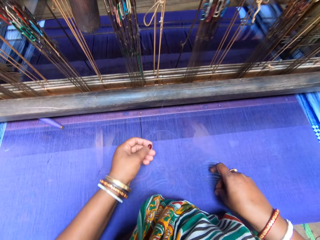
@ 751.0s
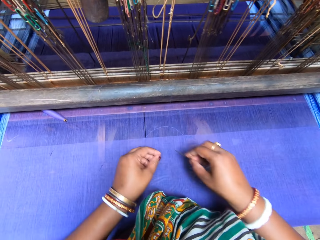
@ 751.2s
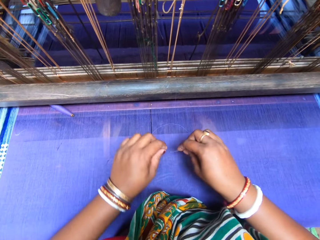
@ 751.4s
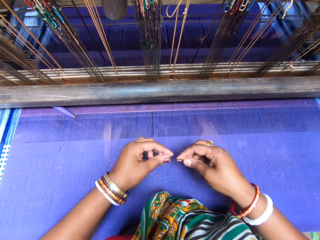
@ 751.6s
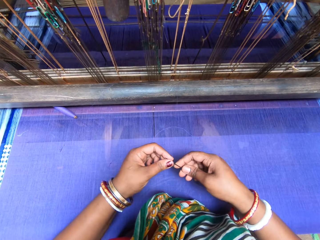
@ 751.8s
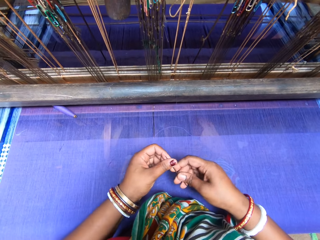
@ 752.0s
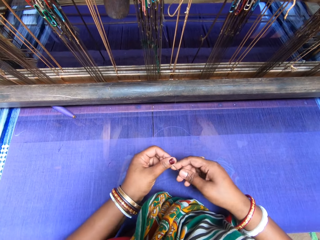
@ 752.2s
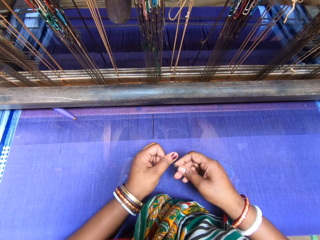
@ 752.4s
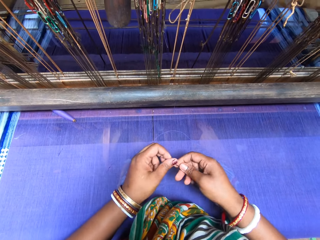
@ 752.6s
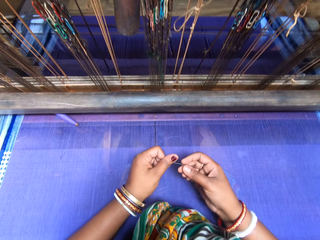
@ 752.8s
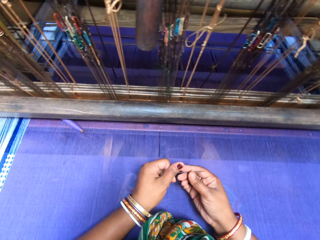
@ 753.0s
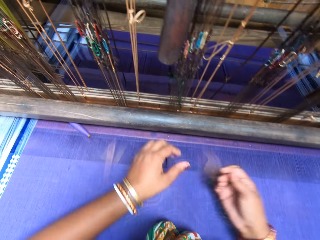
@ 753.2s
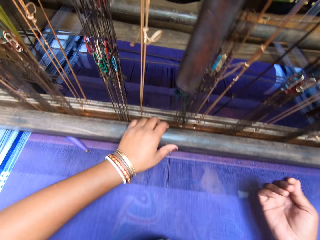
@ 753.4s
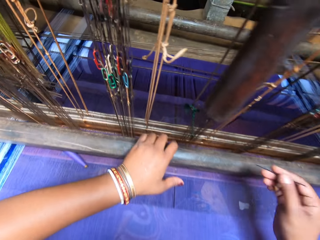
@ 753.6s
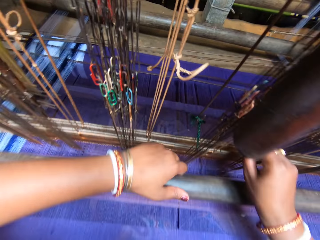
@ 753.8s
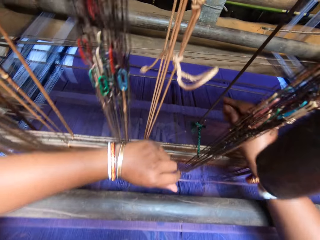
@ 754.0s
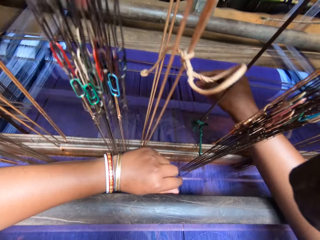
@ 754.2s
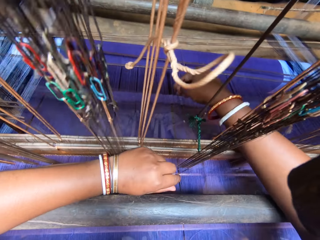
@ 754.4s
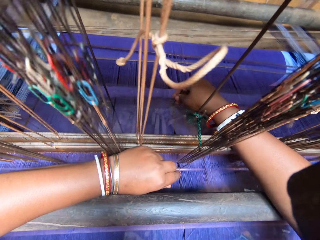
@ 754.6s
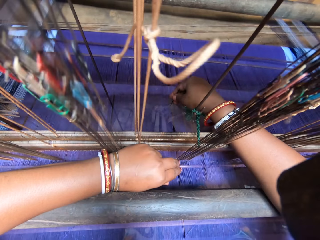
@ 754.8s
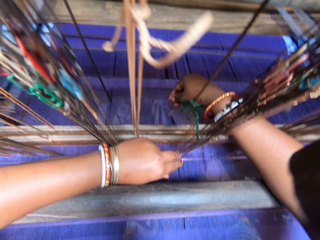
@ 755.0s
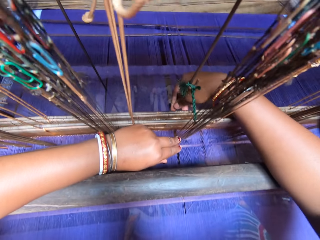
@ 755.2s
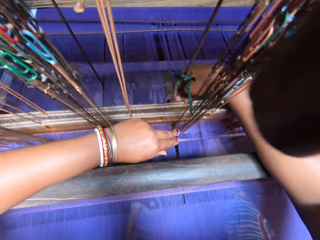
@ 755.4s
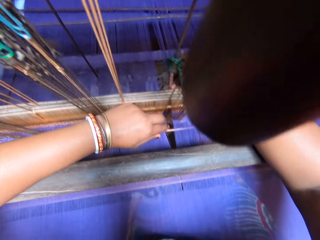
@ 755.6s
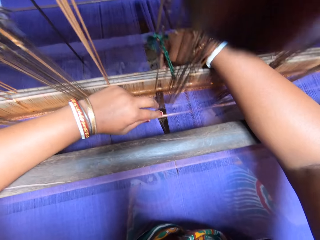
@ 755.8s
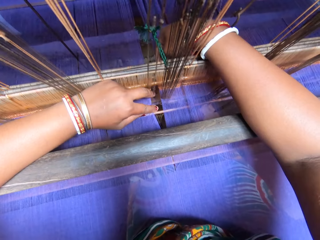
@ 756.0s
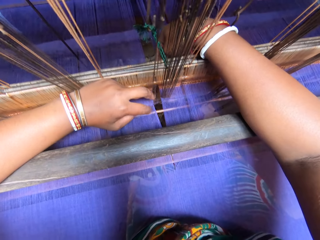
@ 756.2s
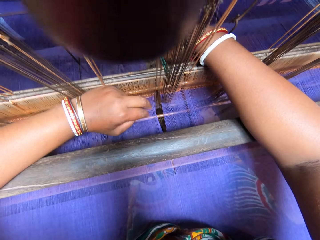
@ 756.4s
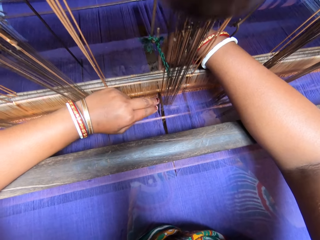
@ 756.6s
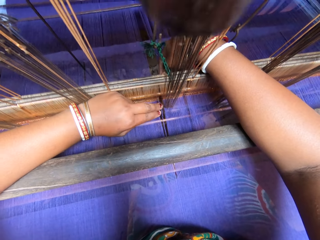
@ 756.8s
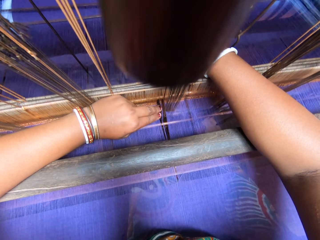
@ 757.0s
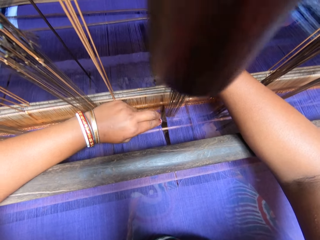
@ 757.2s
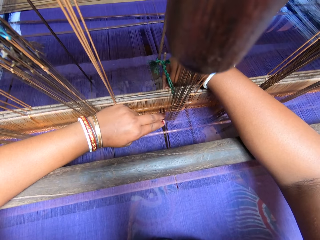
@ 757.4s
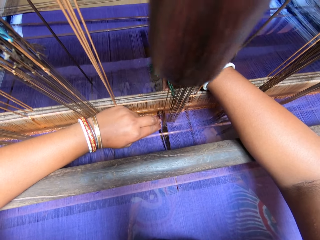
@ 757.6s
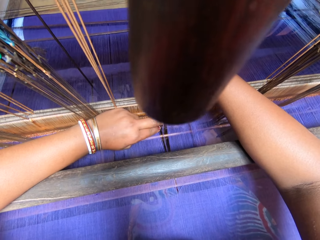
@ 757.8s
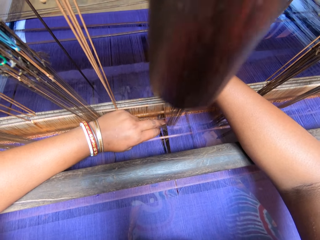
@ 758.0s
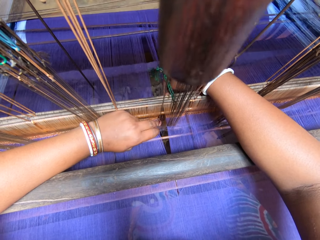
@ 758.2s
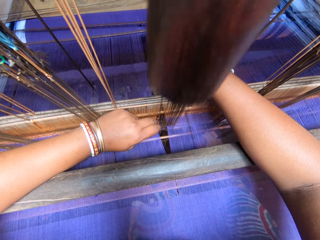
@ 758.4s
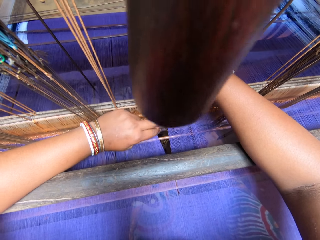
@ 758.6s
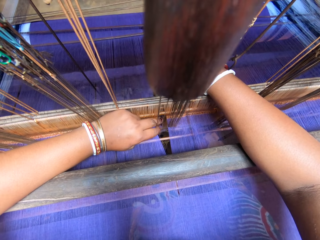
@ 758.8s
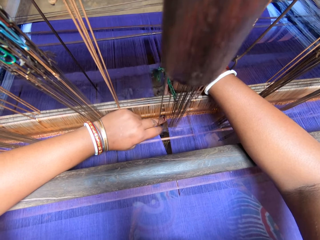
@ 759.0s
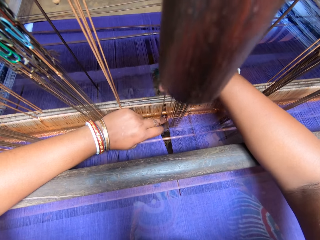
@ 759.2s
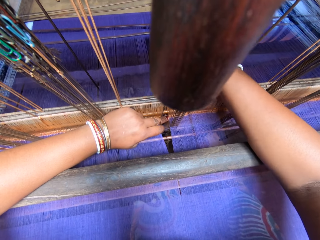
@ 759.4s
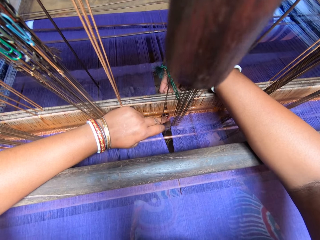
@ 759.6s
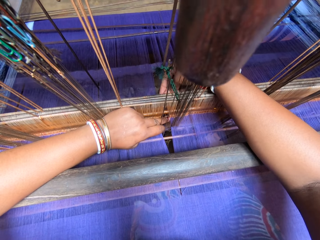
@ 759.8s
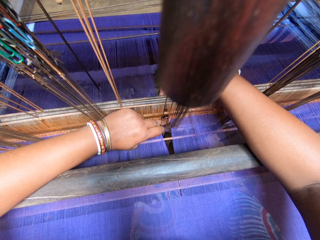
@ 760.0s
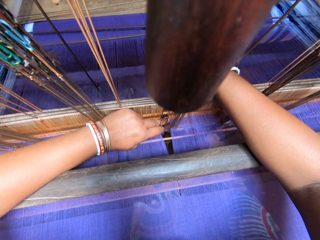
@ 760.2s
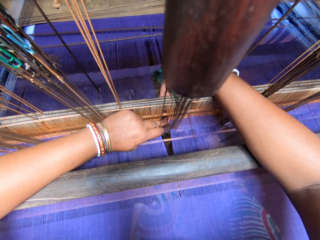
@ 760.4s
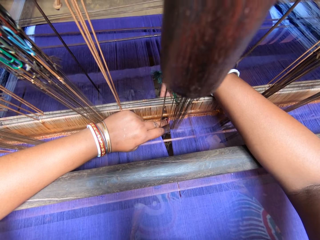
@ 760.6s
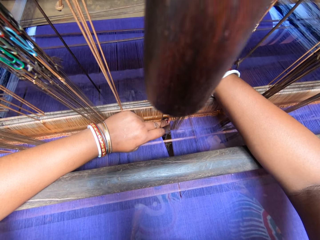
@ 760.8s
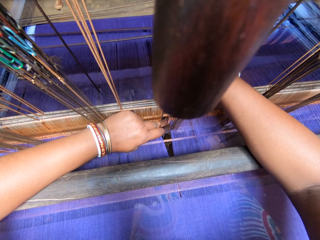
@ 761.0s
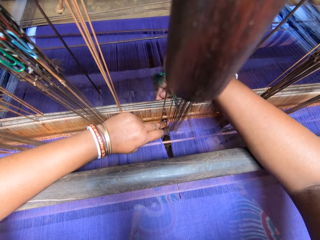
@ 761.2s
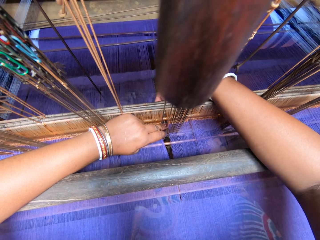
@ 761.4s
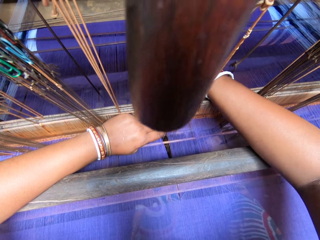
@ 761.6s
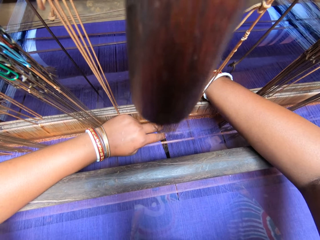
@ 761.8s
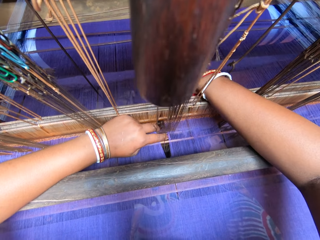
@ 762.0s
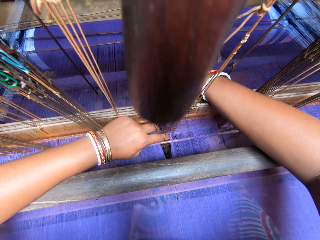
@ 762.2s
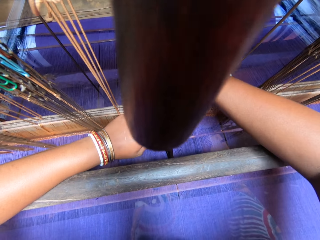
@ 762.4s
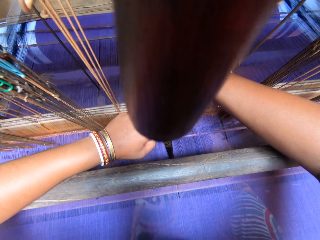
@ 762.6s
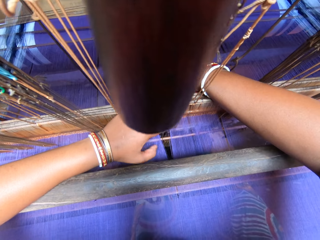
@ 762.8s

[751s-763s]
The camera wearer picks the needle from the sari with her right hand. She rolls the thread on the needle with her left hand. She puts the thread in the needle. She shifts the beater of the handloom with her left hand. She pulls the warp at the back of the beater of the handloom with her left hand. She sews the fabric. She fixes the thread into the warp on the back beam of the handloom with the needle in her right hand.

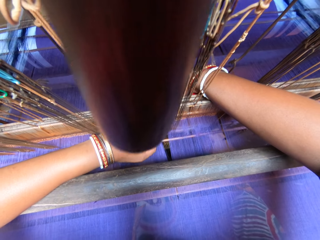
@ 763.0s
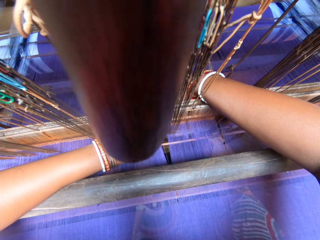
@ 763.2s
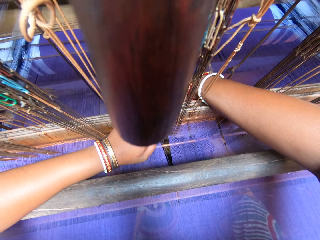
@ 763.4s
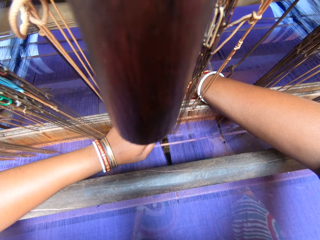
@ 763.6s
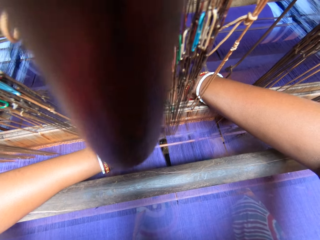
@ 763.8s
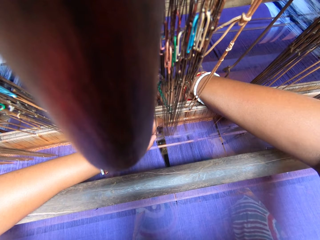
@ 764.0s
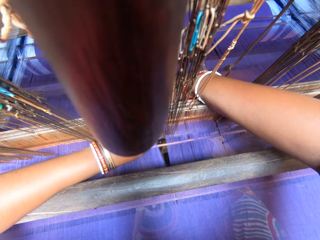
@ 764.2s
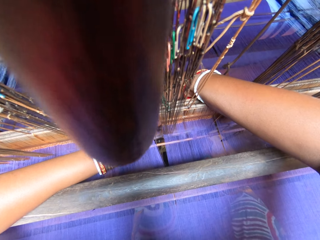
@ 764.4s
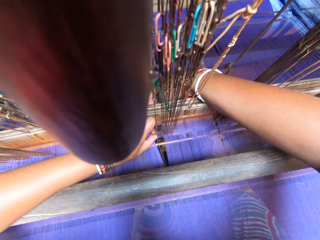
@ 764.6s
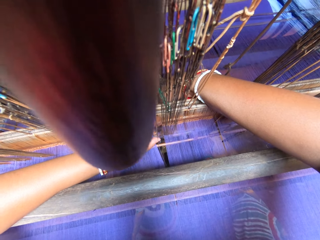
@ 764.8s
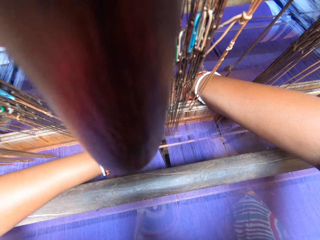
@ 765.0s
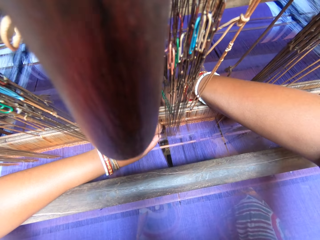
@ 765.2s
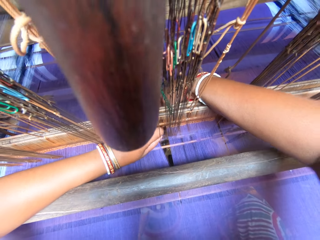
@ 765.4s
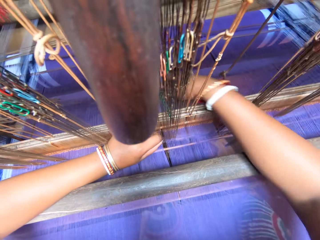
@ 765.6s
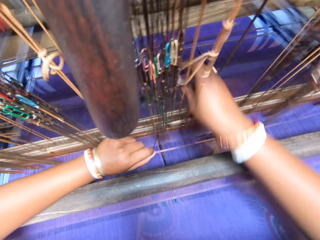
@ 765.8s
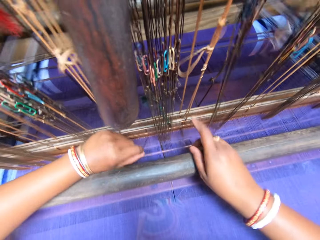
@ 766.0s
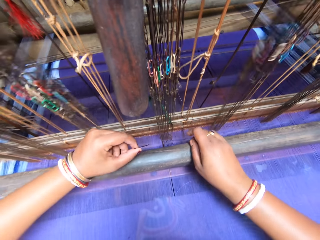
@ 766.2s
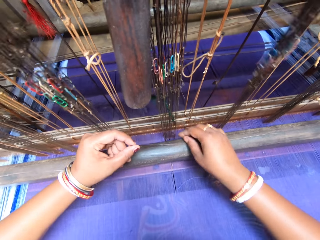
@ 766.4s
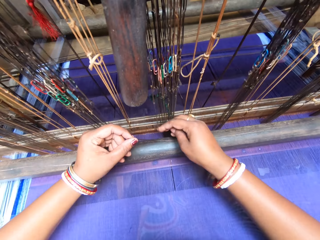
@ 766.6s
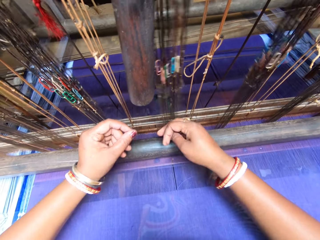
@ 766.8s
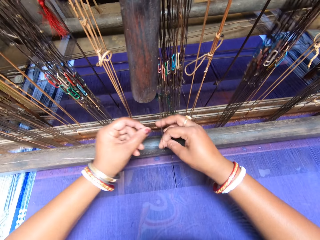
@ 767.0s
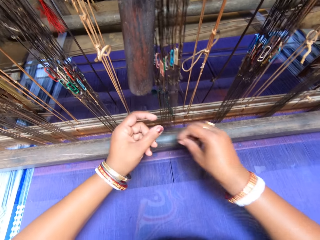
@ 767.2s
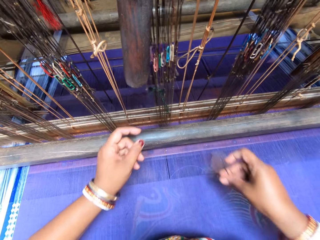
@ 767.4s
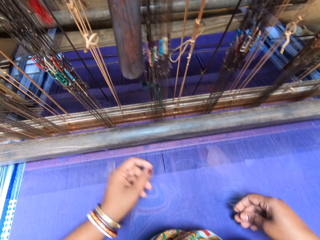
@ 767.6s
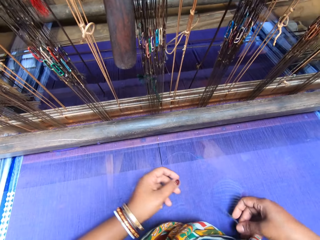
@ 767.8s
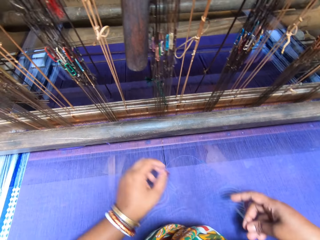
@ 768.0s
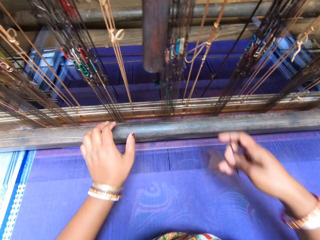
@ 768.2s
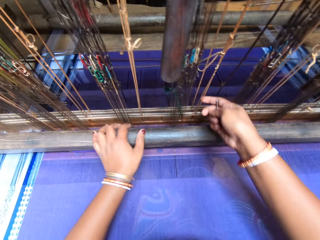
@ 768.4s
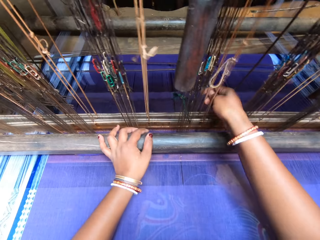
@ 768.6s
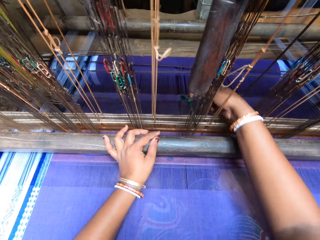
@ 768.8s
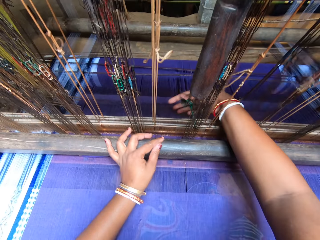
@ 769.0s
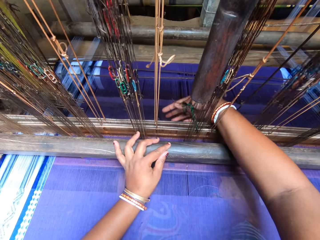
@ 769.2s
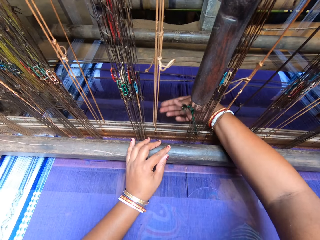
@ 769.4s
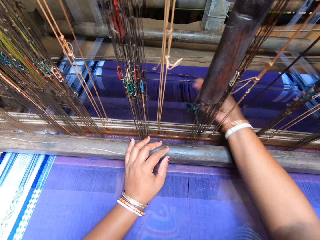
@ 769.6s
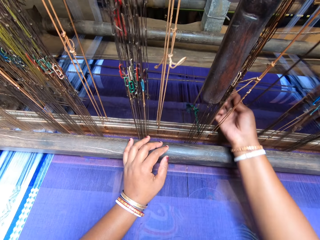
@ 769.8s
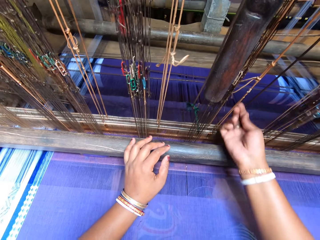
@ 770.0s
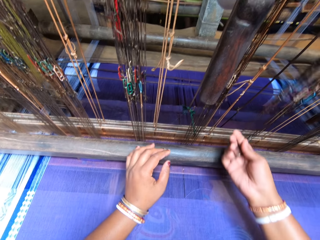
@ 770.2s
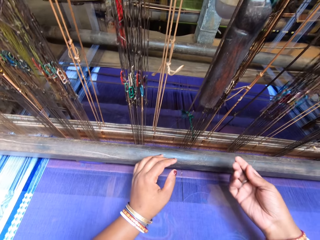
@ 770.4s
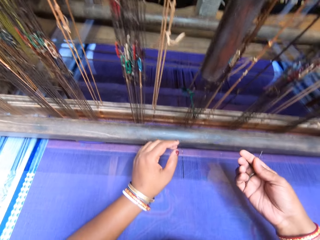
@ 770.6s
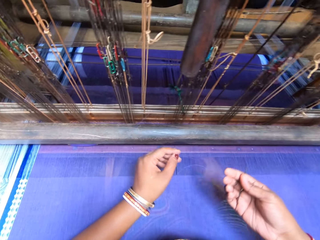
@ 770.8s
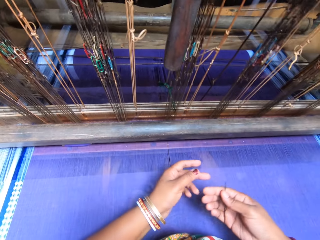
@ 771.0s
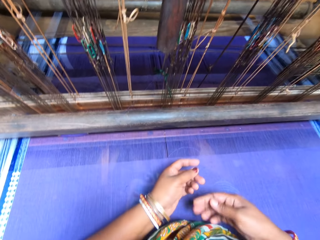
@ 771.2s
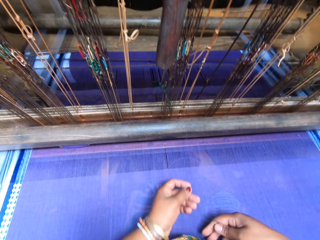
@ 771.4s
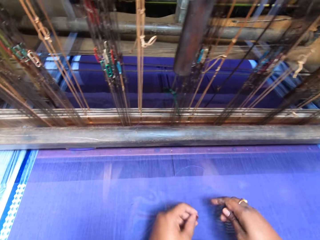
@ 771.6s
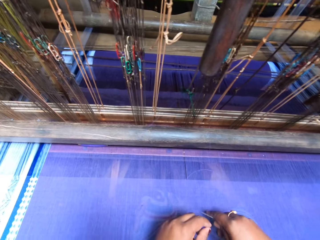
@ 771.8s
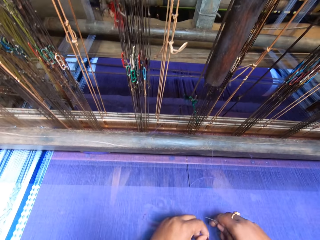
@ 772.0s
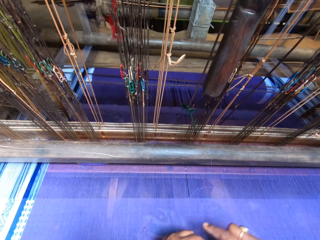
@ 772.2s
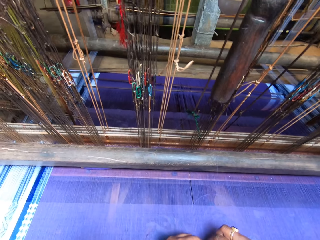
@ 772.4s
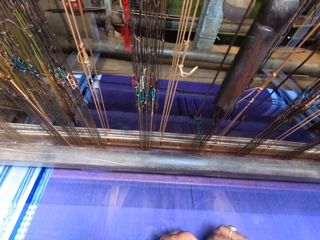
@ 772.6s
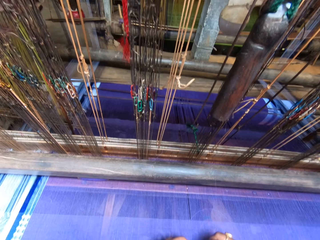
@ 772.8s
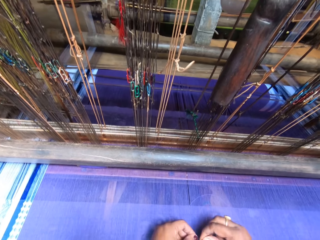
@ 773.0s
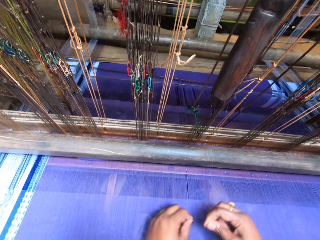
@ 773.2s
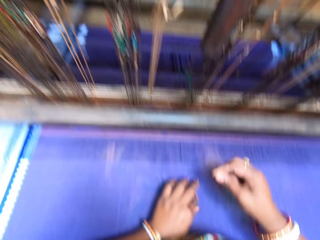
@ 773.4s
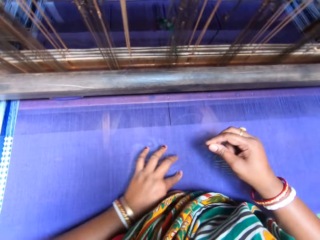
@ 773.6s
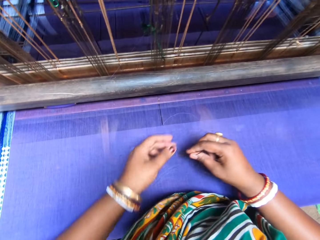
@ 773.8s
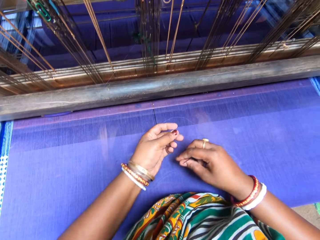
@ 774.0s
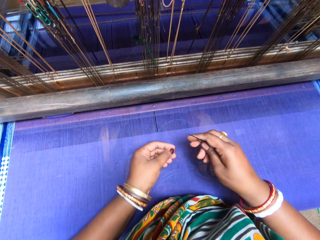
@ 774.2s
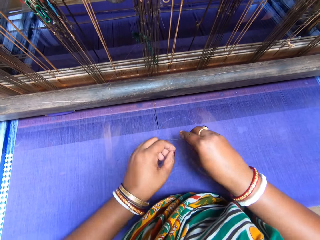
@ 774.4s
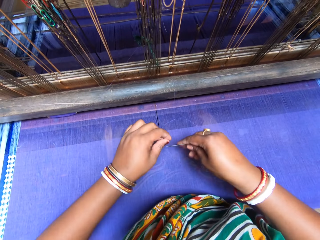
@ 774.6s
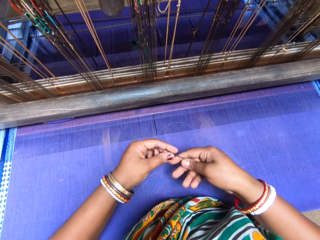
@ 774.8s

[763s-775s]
The camera wearer pulls the needle through the handloom reed with her left hand. She holds the beater of the handloom with her right hand. She passes the needle from her left hand to her right hand. She pulls a thread from the warp in the back beam of the handloom with her right hand. She passes the needle from her right hand to her left hand. She puts the thread in the needle. She rolls the thread on the needle with her left hand.
